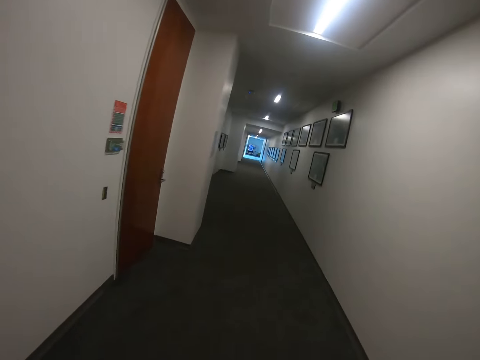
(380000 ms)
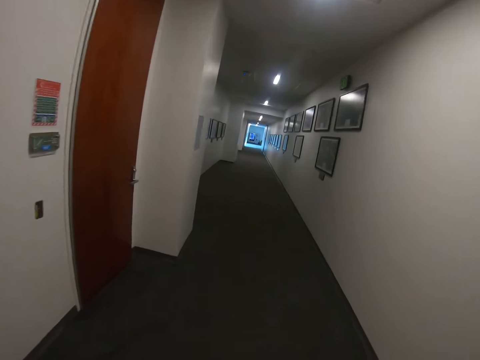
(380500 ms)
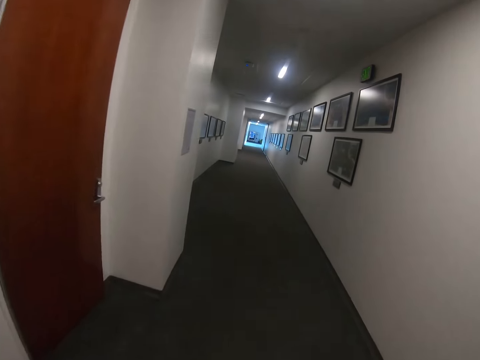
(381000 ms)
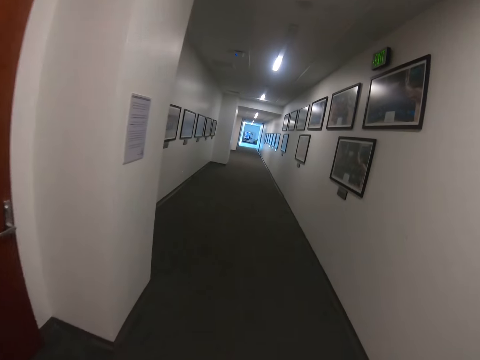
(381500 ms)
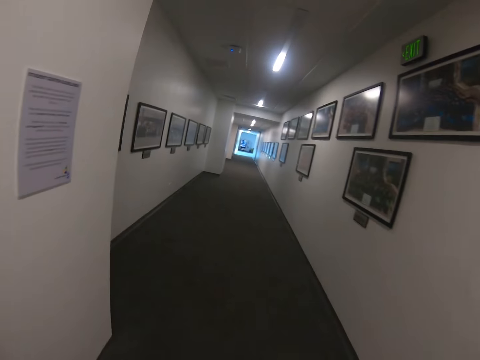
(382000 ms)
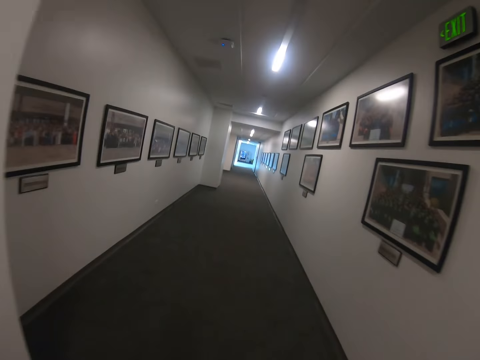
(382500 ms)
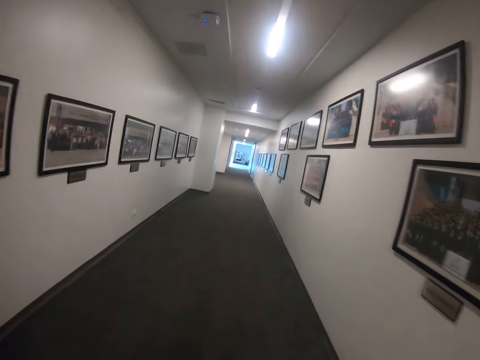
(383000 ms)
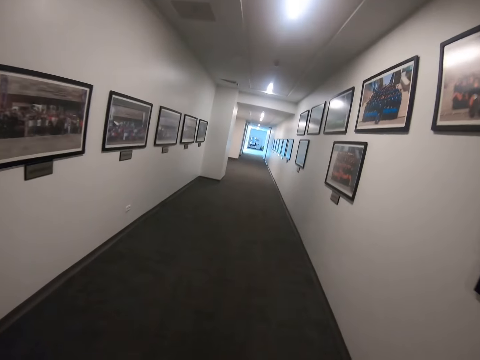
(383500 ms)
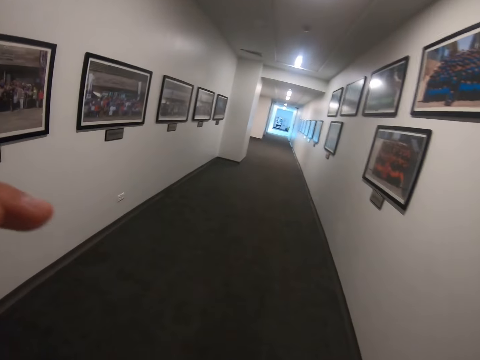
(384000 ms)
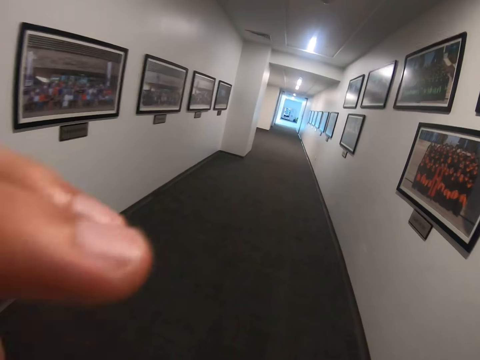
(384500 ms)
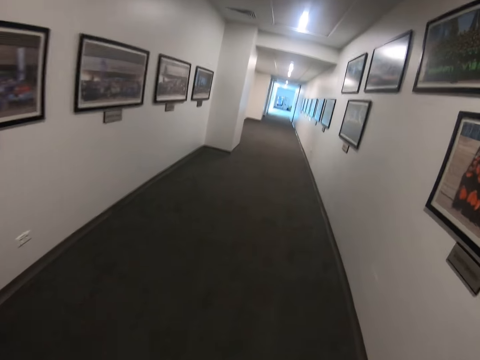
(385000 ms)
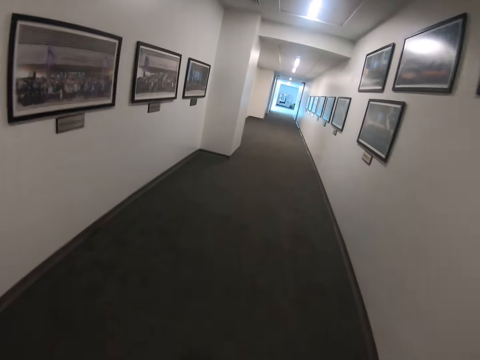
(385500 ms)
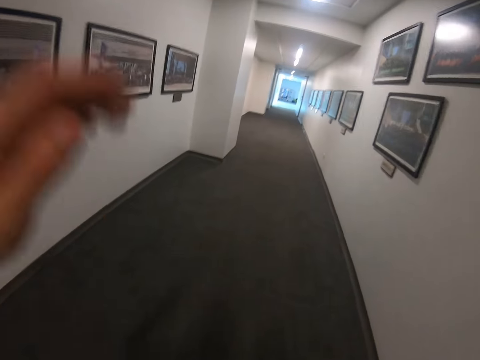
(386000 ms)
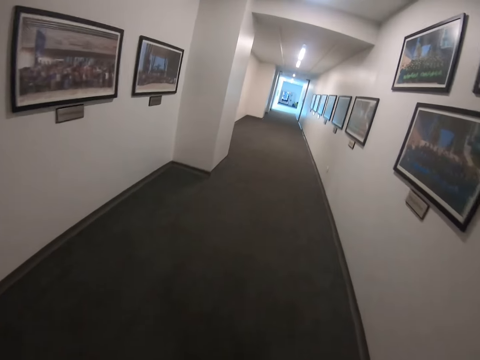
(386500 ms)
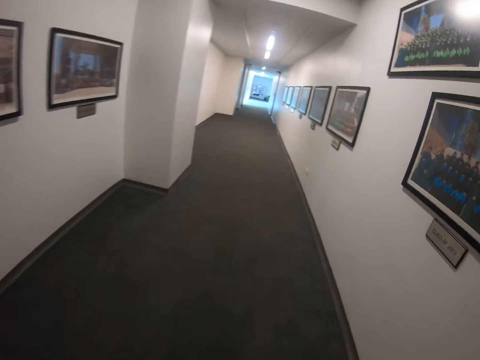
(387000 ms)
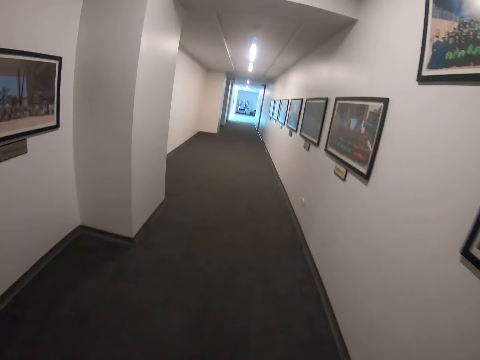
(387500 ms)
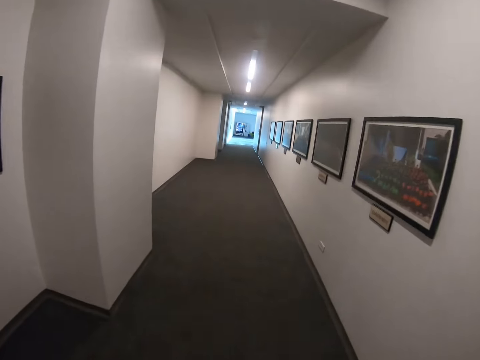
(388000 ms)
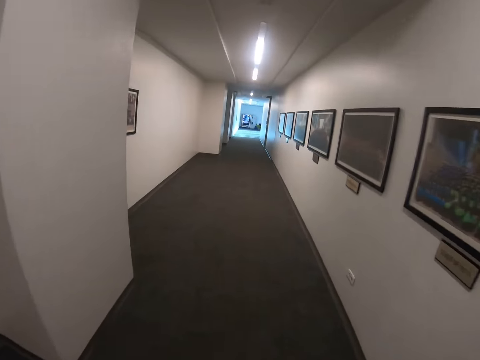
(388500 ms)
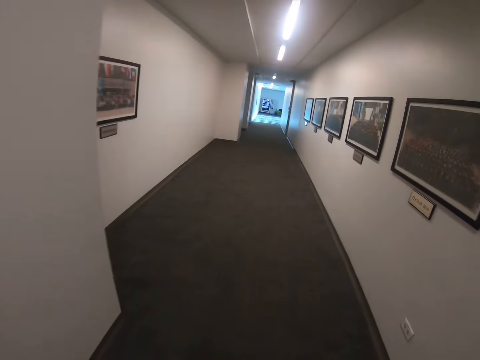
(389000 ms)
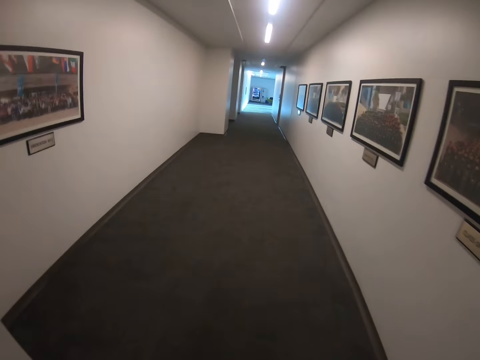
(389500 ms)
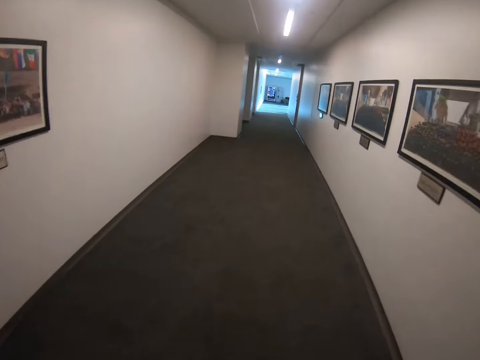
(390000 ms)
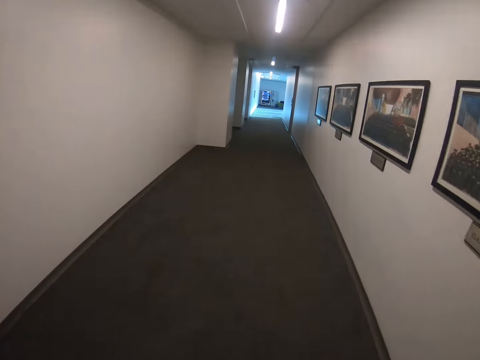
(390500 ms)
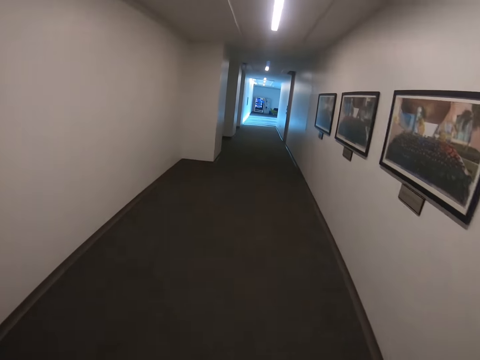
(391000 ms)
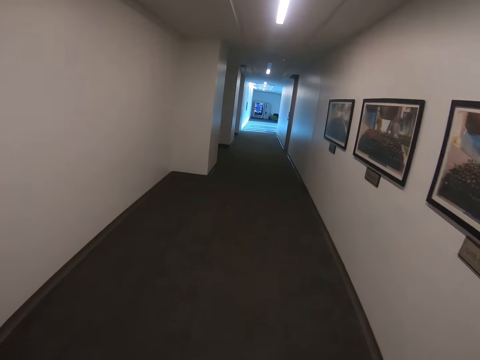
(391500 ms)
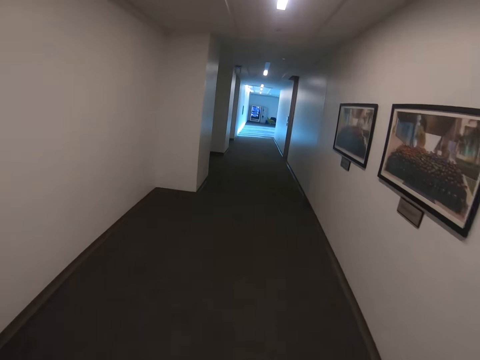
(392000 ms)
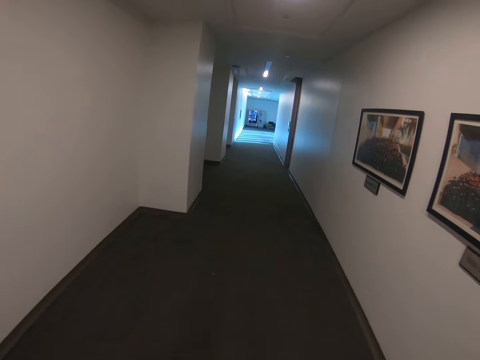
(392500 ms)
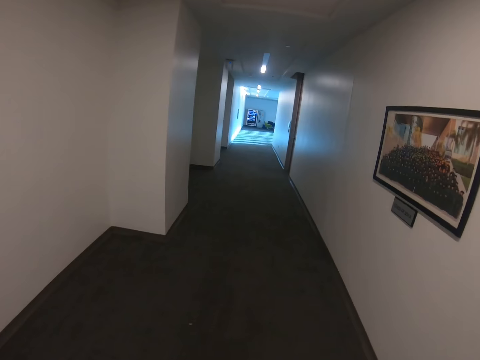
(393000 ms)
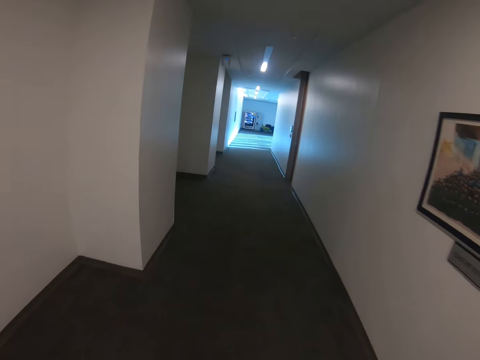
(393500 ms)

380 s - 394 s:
The camera wearer walks around. They raise their left hand towards something. They withdraw the left hand from something. They walk along the house.

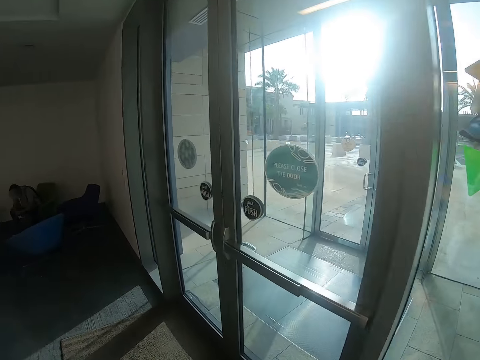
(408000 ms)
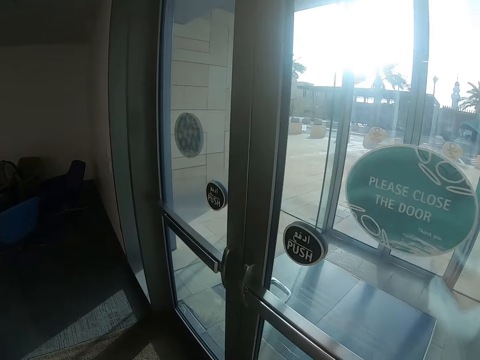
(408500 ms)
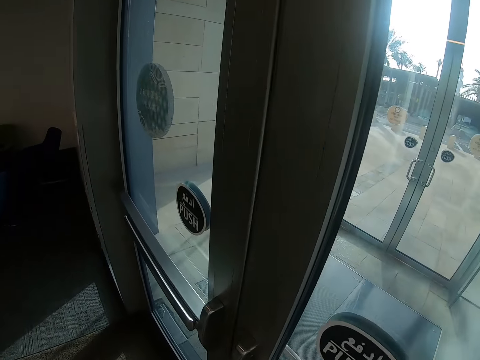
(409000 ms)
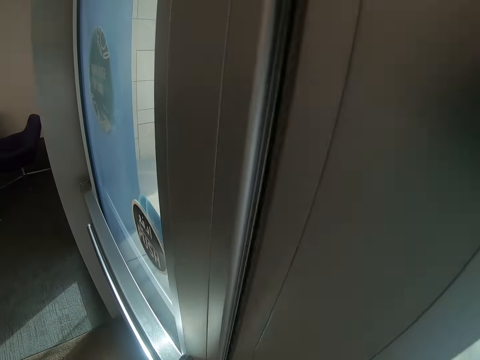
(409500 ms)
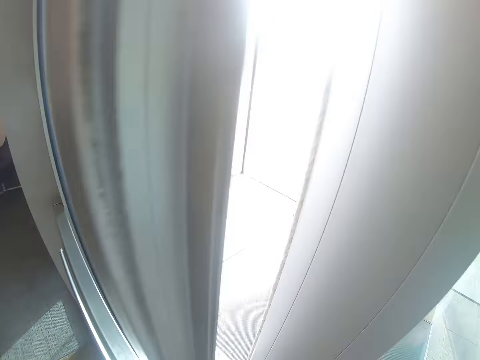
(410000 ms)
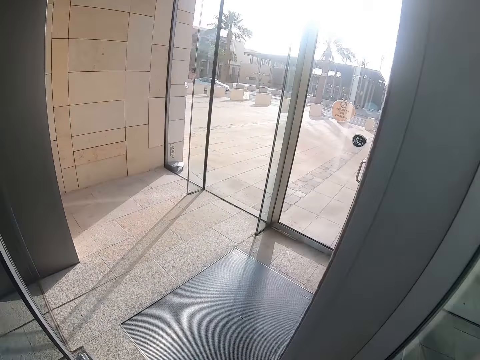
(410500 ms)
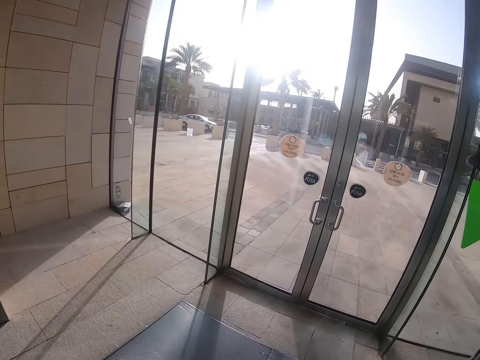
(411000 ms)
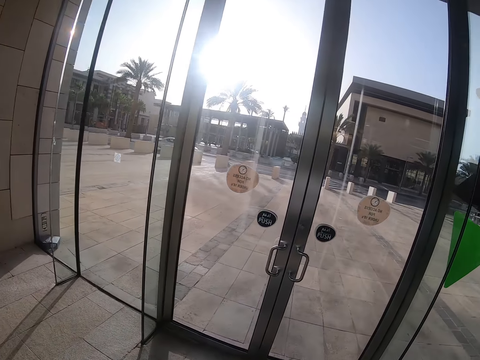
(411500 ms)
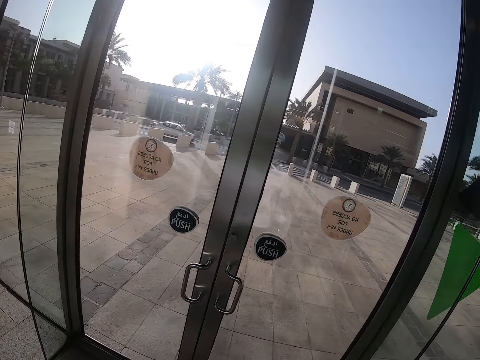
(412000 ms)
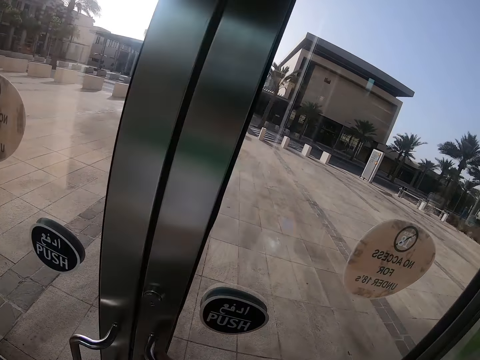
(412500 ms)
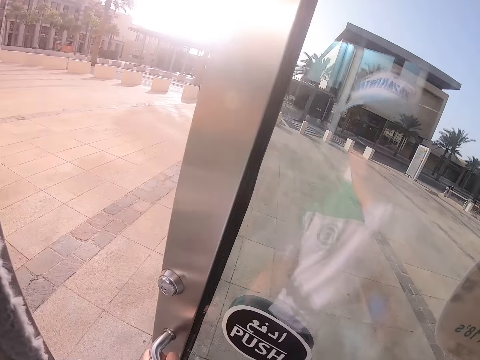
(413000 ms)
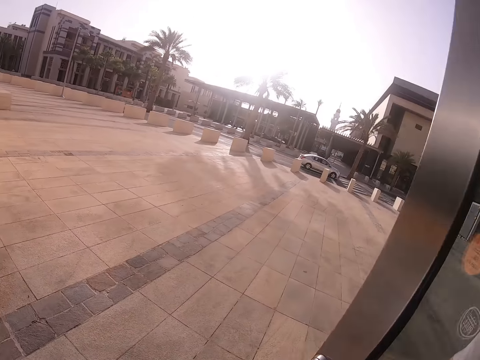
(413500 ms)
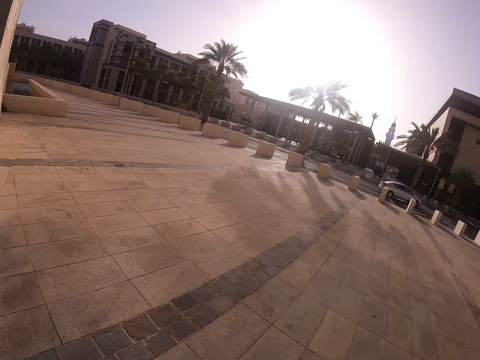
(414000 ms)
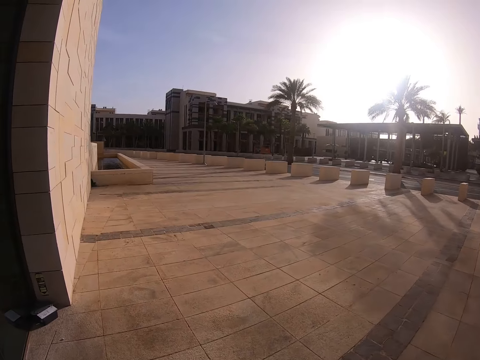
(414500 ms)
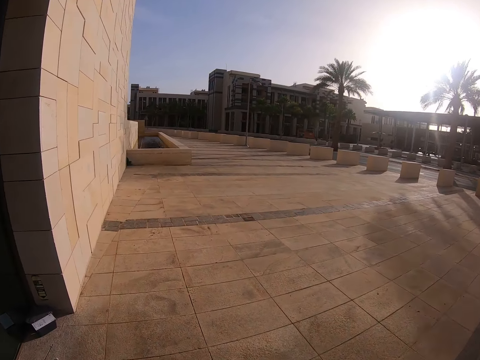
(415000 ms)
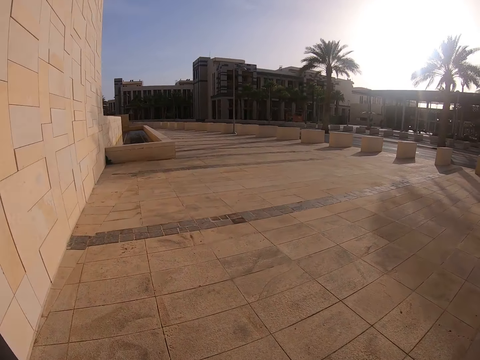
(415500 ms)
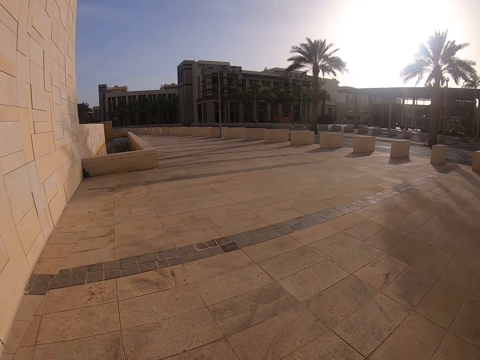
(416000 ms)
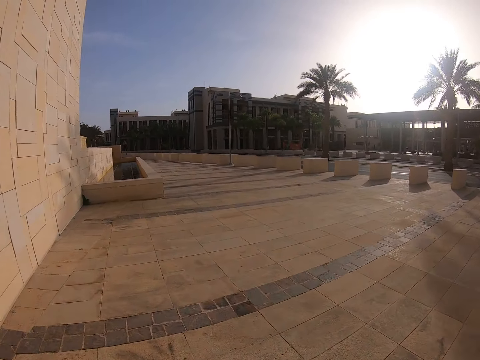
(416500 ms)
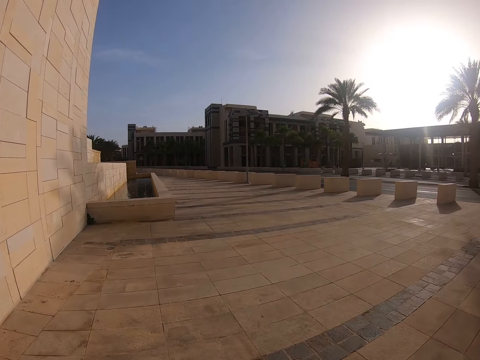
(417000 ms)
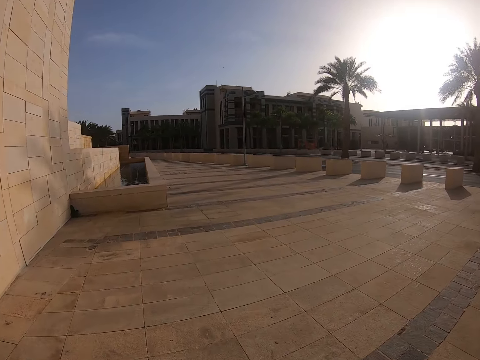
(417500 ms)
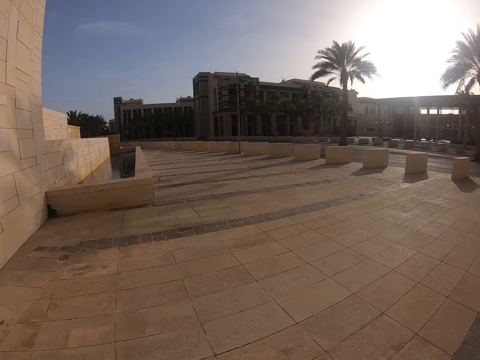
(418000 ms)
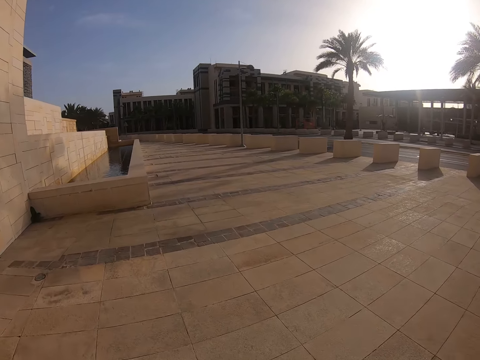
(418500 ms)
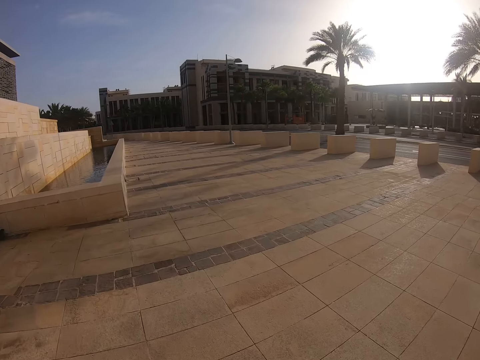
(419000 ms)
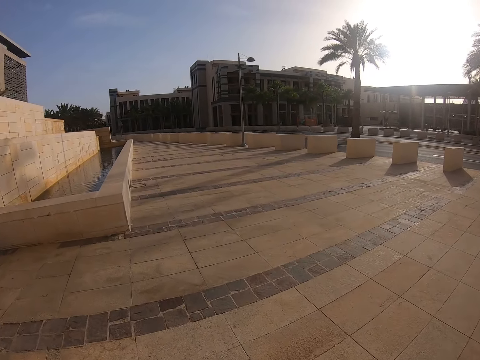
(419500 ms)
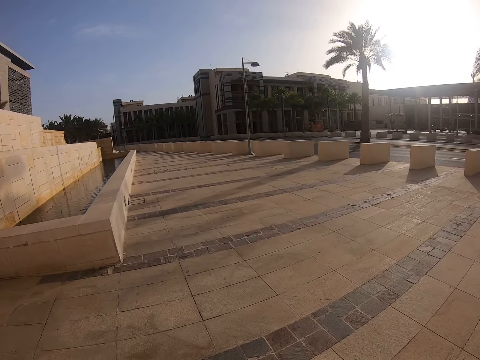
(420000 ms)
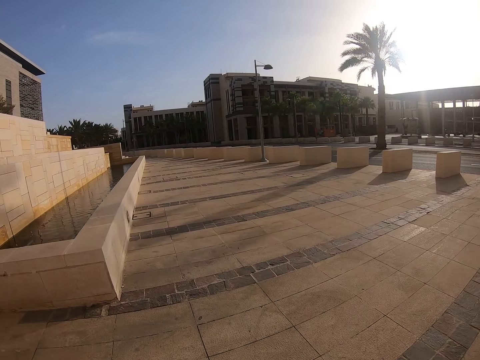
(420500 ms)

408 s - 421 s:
The camera wearer opens the door with their right hand. They open another door. They walk outside the building. They walk along the sidewalk.
